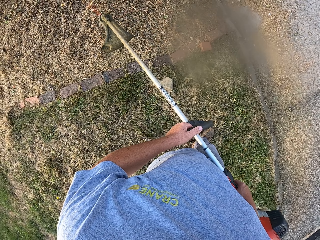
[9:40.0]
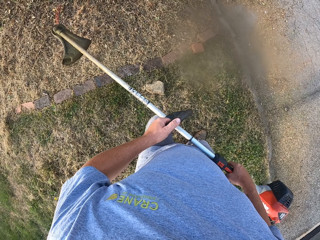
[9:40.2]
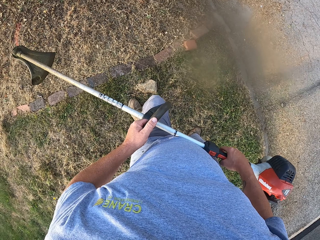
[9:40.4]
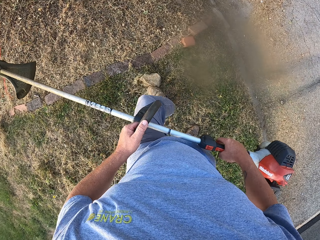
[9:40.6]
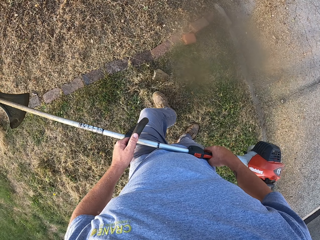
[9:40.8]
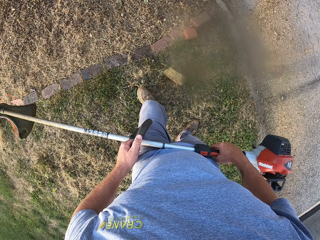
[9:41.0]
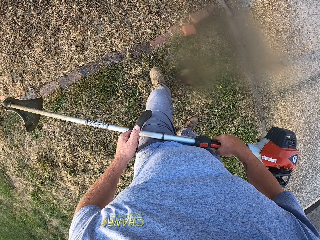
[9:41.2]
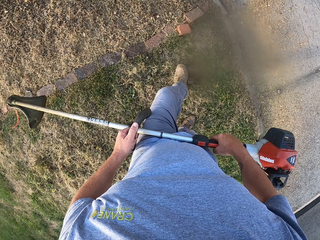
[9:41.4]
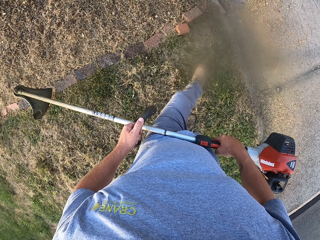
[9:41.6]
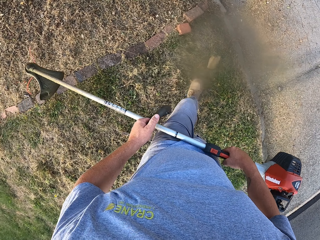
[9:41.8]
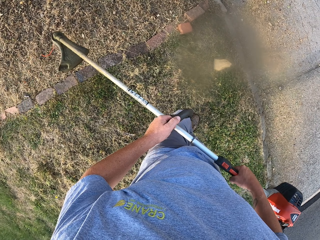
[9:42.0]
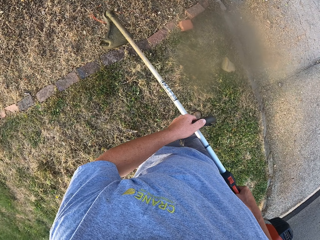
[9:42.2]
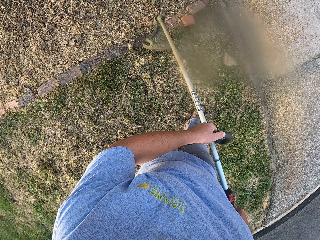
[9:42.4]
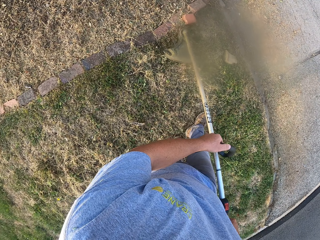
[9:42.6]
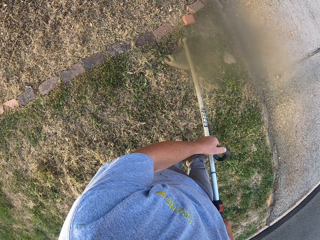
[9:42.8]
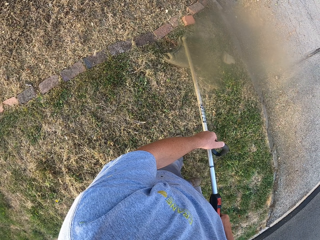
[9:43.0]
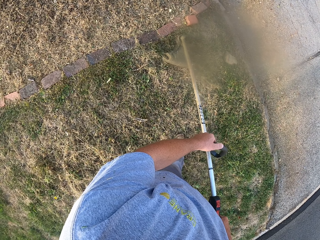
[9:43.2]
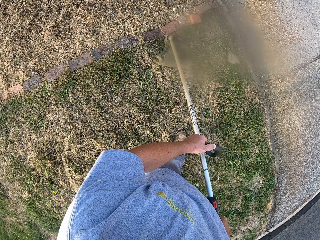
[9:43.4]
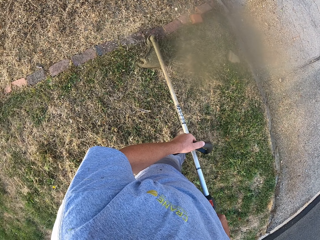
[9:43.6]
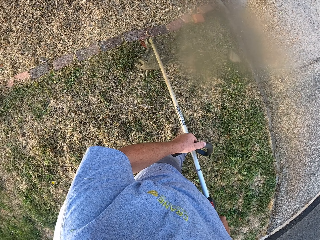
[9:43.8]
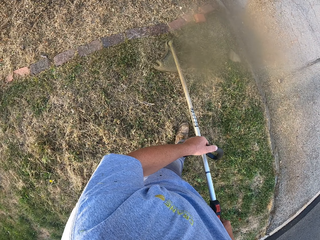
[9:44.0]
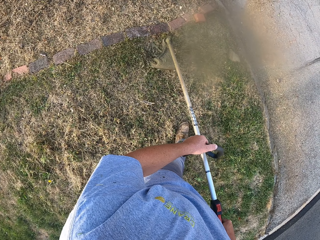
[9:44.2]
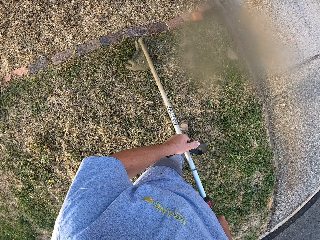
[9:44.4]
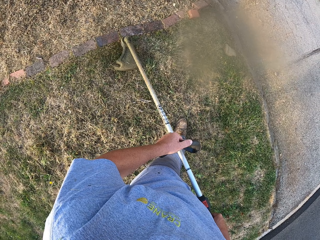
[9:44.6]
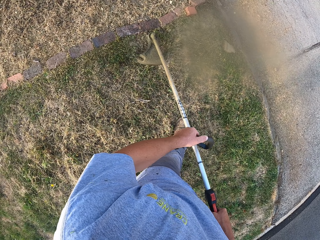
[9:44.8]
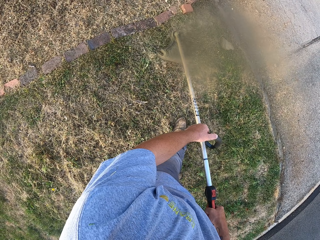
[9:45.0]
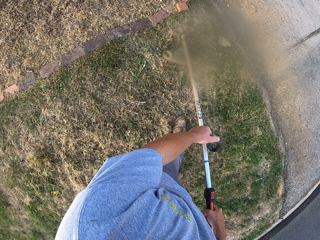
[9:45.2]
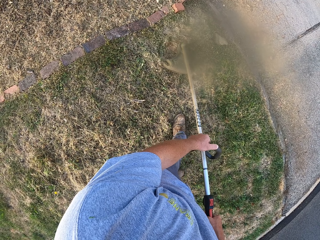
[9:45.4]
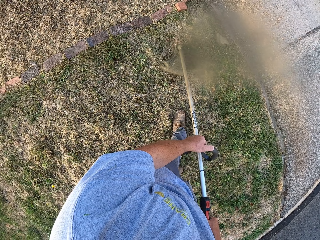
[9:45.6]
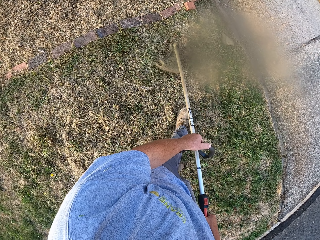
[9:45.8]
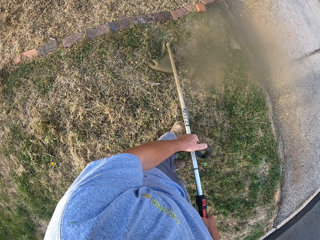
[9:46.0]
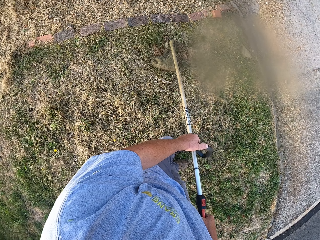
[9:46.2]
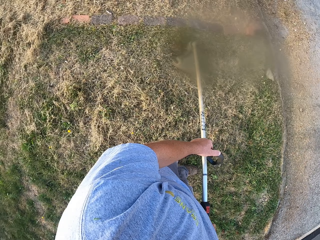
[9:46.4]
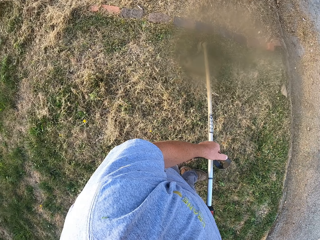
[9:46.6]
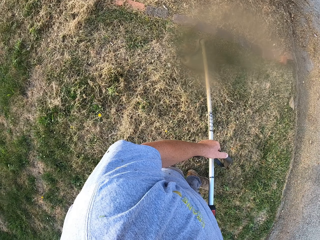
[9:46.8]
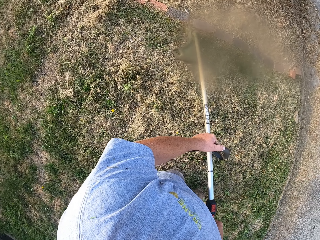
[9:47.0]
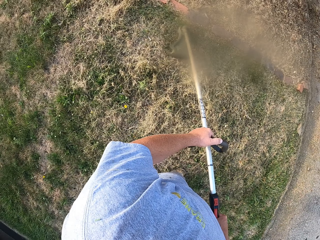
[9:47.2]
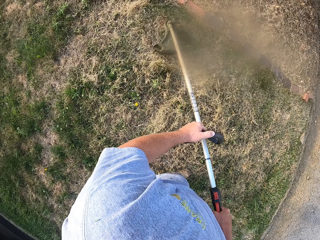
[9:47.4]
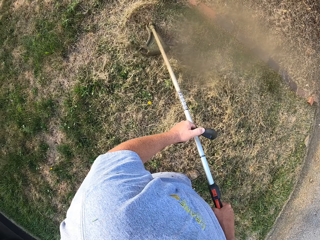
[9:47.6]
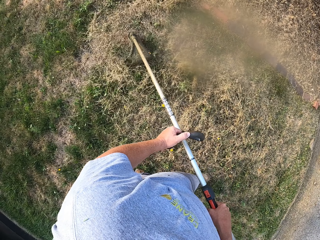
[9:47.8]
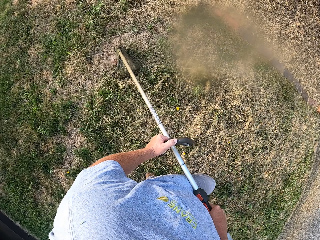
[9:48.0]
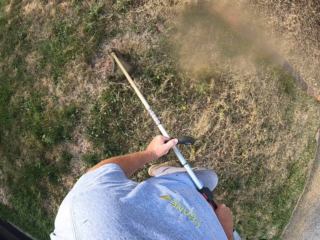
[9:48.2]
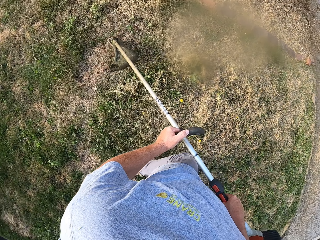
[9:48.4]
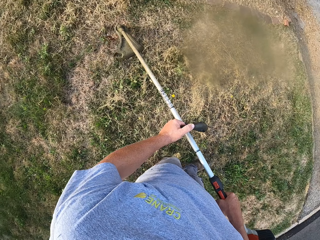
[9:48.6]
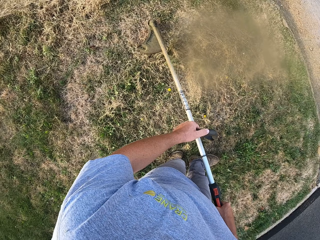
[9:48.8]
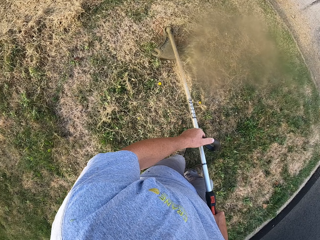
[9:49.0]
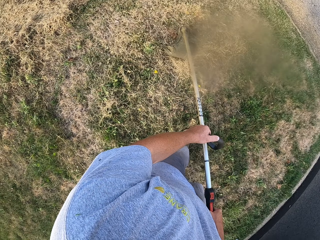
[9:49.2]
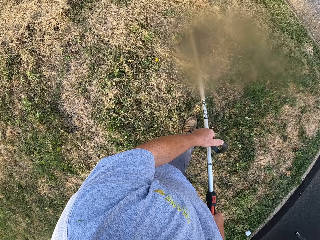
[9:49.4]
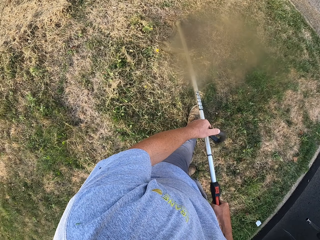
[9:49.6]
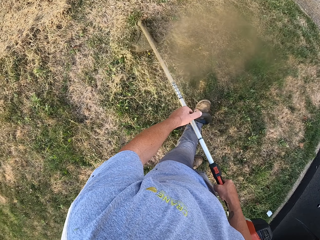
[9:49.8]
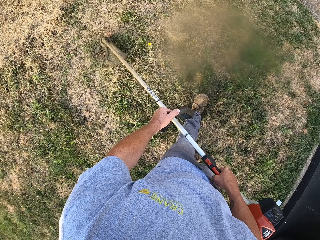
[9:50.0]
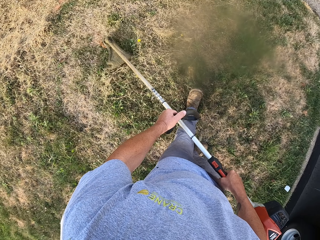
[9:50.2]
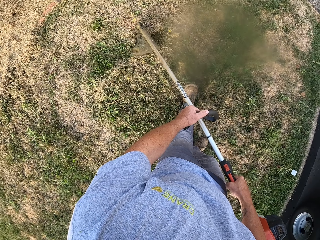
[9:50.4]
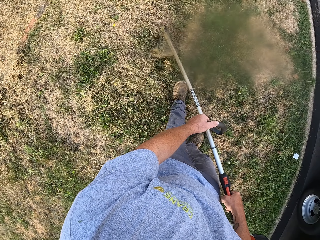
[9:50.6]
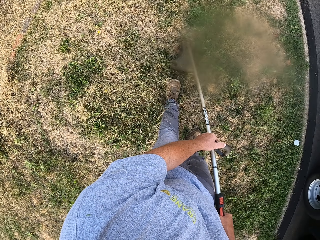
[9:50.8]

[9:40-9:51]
The camera wearer moves the stone with his leg. He cuts the grass with the grass cutter machine. He walks backwards.

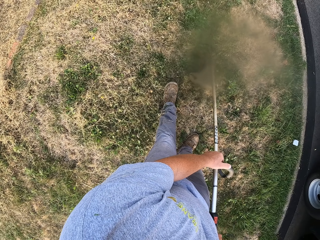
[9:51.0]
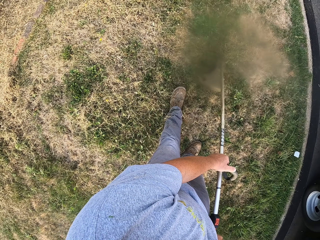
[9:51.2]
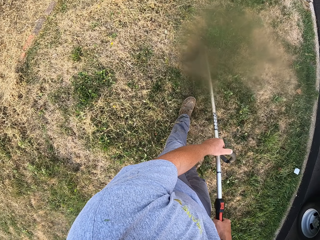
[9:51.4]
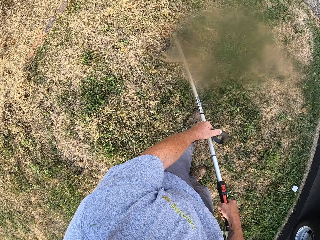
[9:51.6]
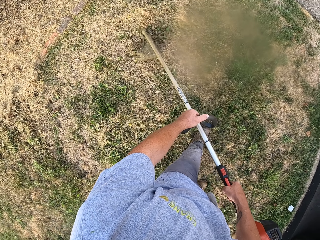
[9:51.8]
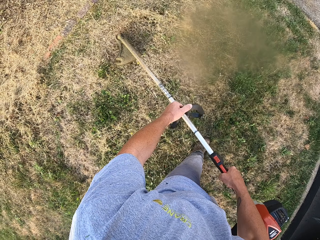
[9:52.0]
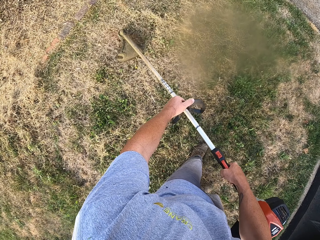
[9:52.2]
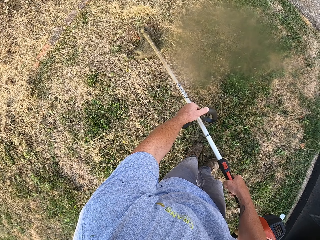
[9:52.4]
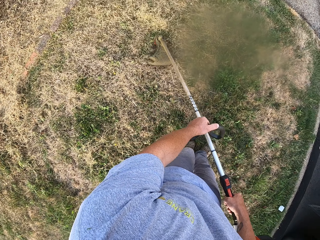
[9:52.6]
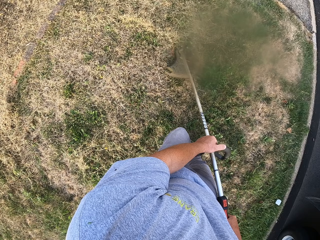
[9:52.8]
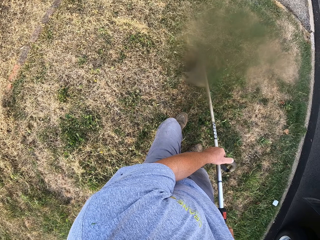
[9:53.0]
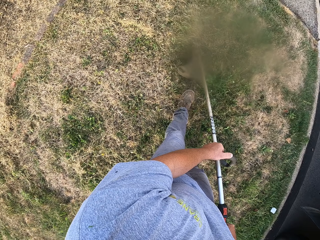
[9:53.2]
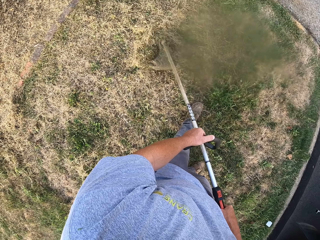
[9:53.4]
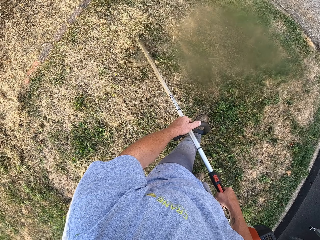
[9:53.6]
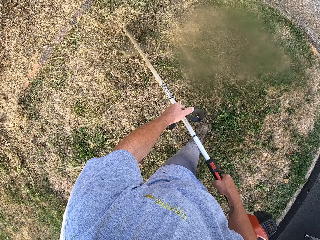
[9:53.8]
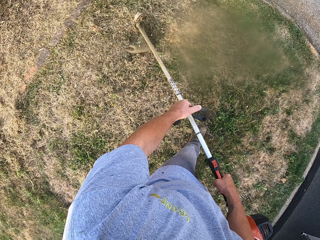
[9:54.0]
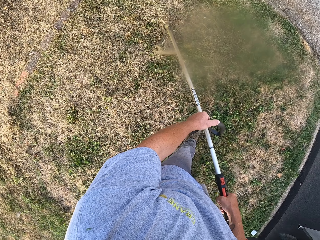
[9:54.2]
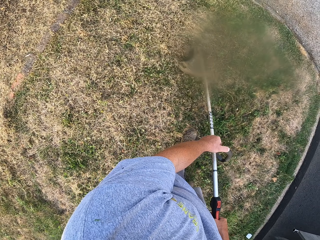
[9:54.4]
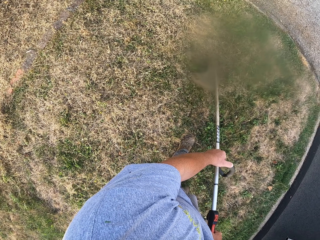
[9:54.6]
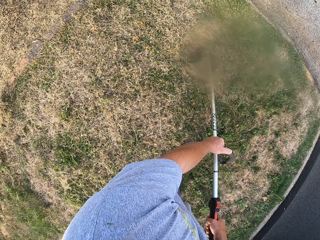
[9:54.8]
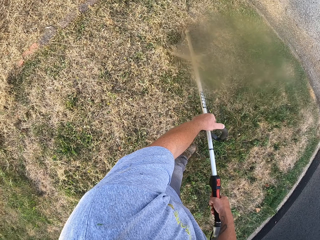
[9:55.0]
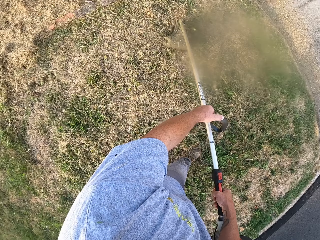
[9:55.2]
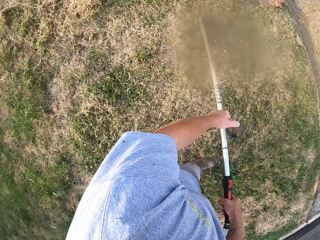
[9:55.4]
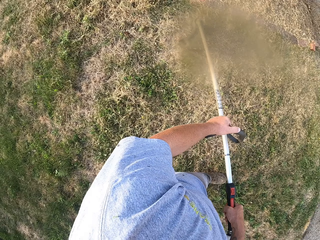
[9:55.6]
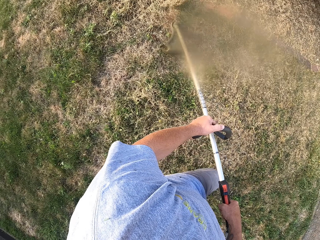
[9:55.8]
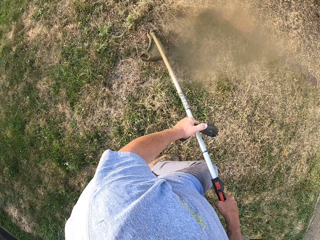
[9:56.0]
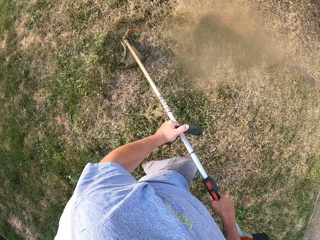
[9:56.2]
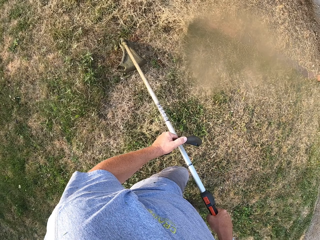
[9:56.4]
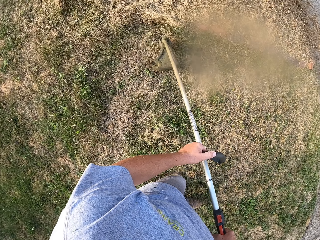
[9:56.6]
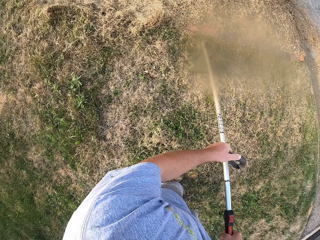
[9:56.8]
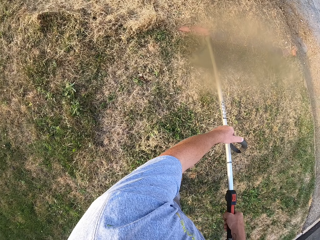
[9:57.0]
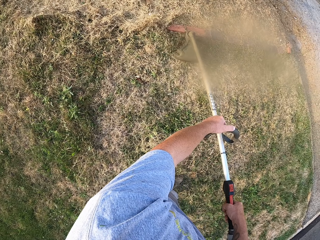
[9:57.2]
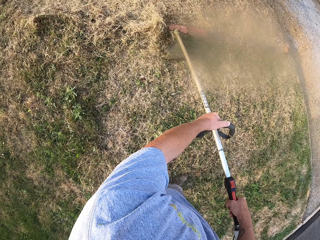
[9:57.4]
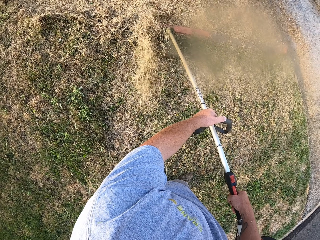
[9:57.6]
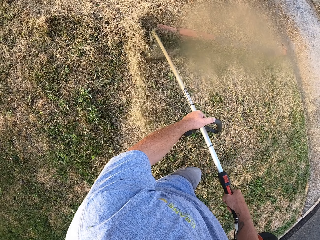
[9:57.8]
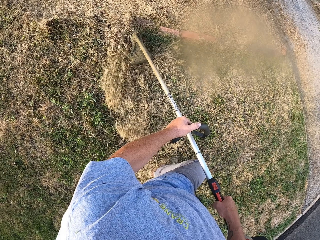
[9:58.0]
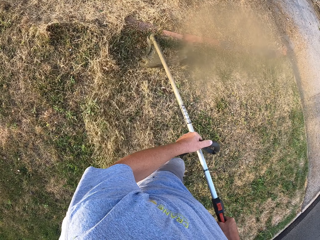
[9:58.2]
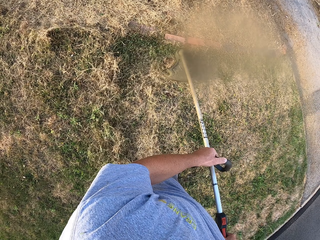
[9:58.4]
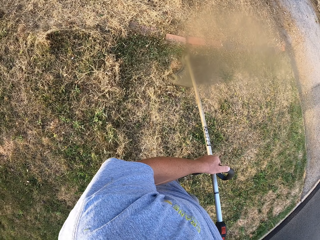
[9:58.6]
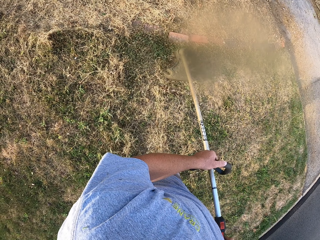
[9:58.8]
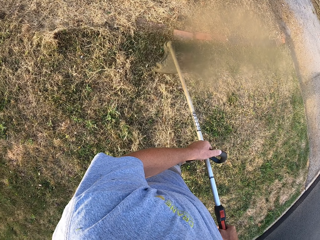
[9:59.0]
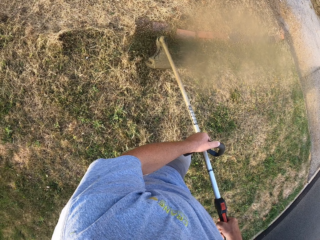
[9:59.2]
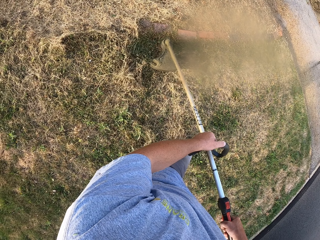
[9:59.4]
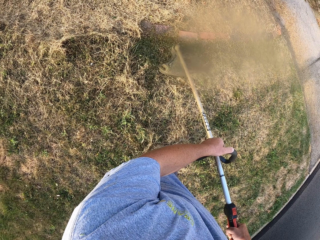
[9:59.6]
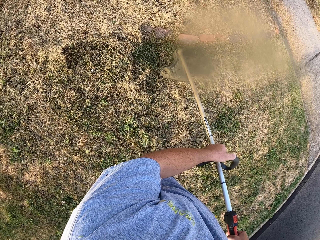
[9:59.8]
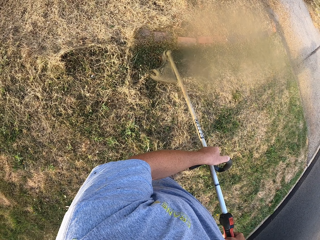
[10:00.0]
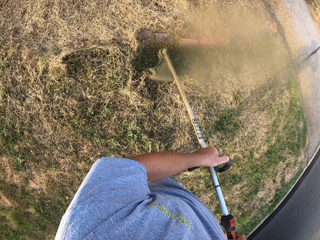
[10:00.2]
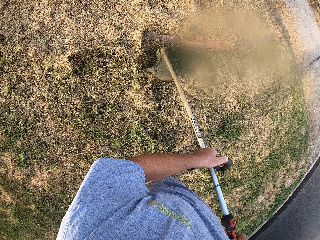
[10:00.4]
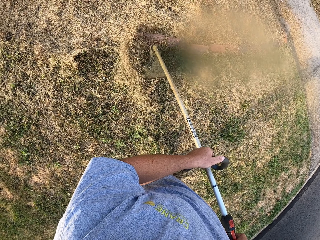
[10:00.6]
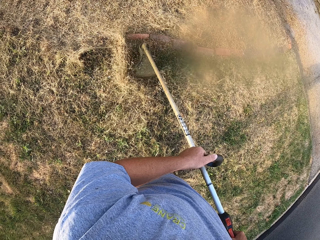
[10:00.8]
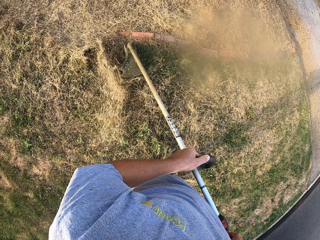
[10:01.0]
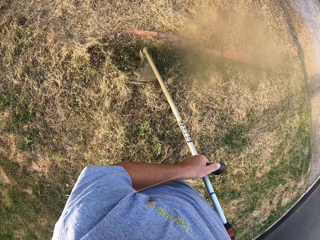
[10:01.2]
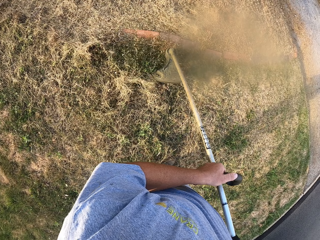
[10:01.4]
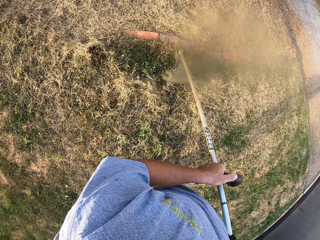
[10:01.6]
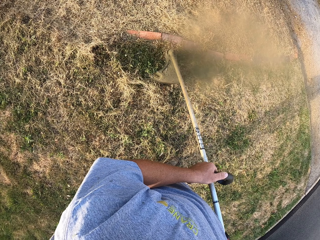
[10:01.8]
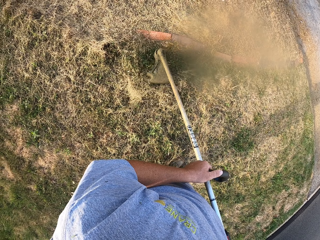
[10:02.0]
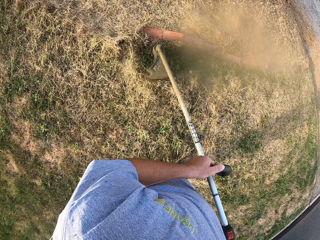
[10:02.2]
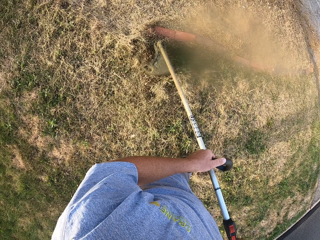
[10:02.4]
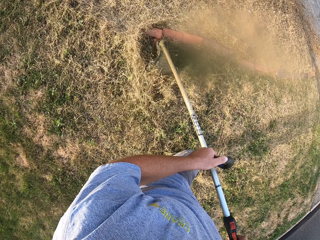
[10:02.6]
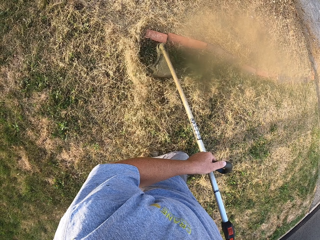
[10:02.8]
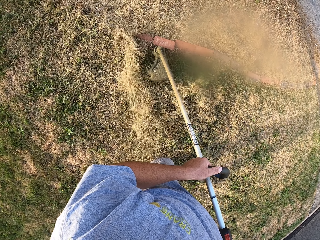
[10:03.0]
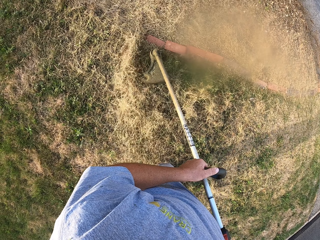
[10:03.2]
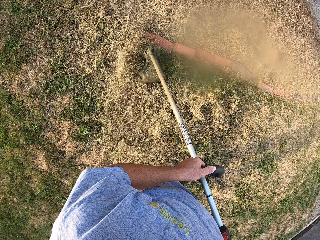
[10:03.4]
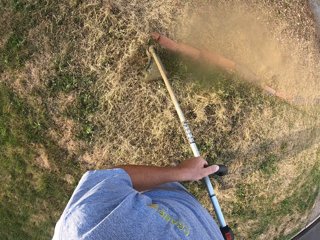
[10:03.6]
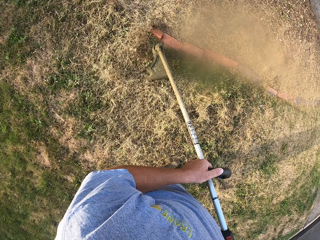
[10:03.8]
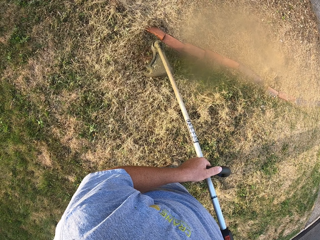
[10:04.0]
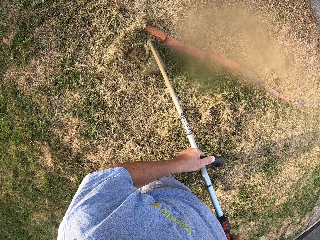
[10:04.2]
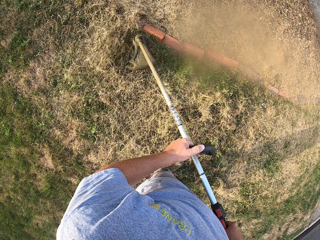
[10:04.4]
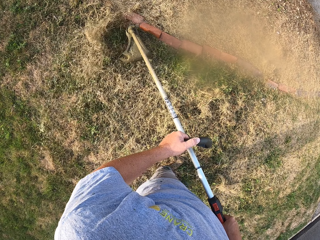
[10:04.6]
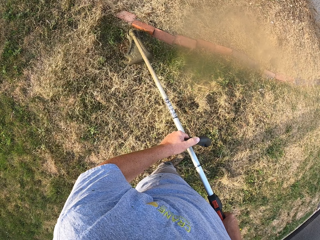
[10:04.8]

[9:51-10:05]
The camera wearer walks forward.
